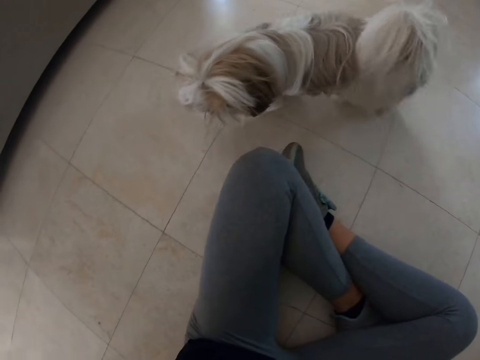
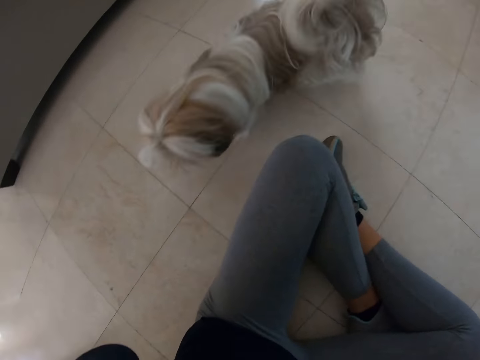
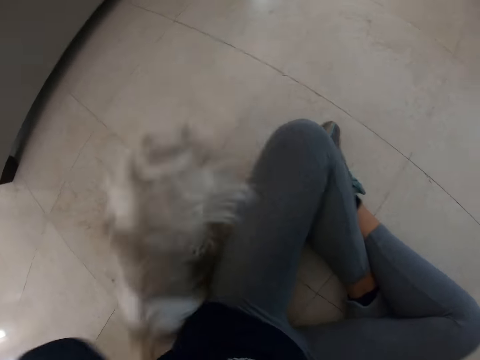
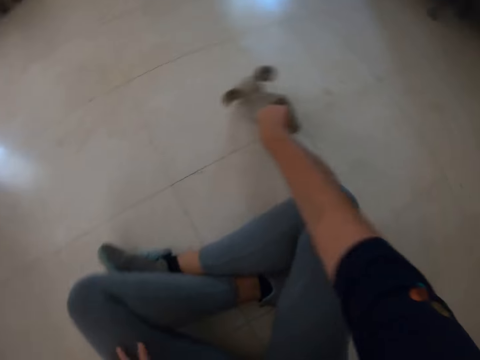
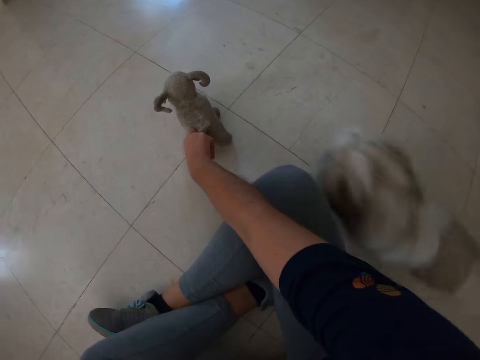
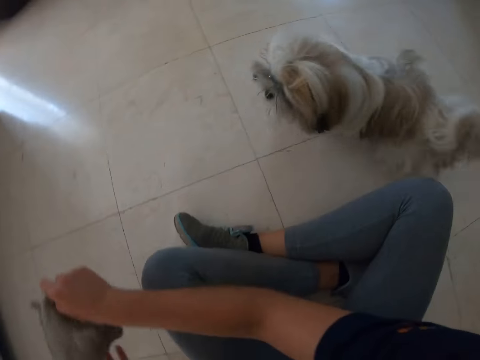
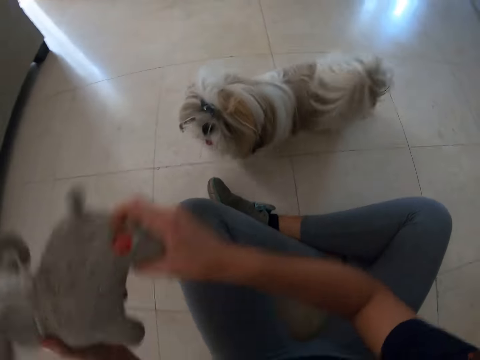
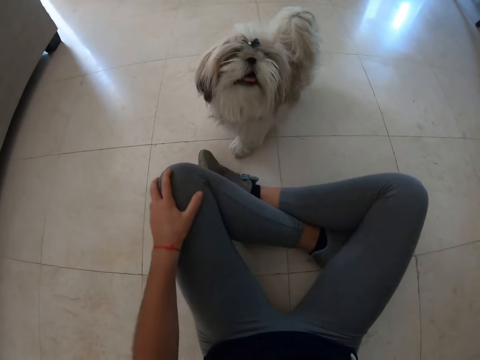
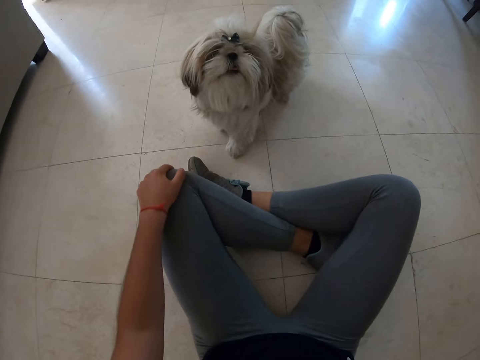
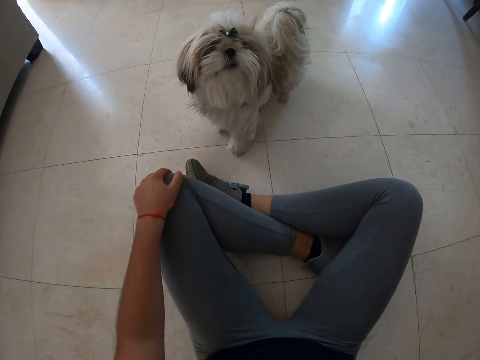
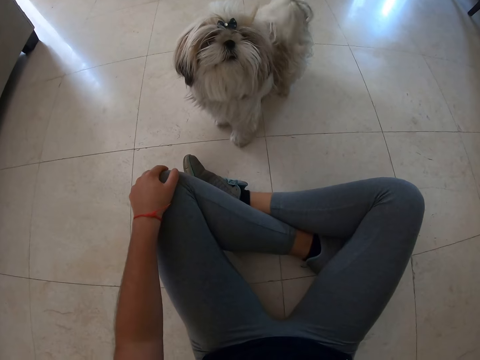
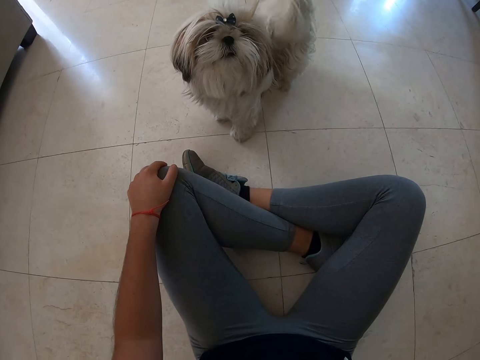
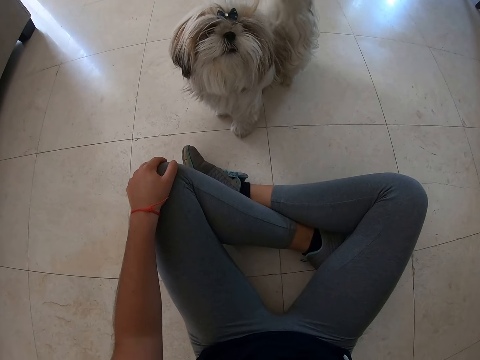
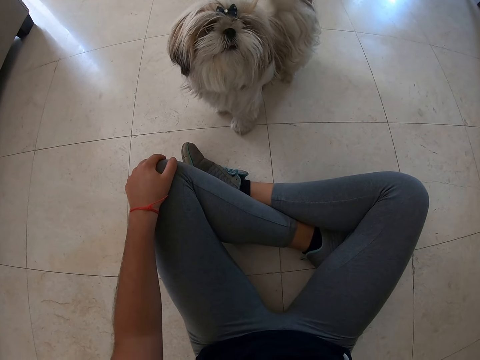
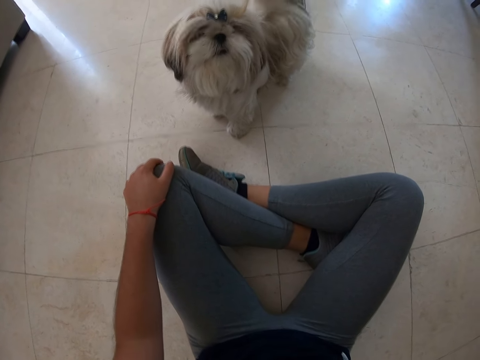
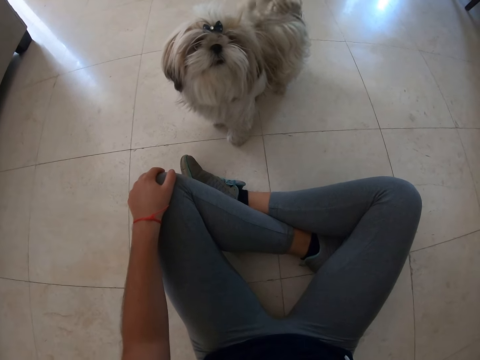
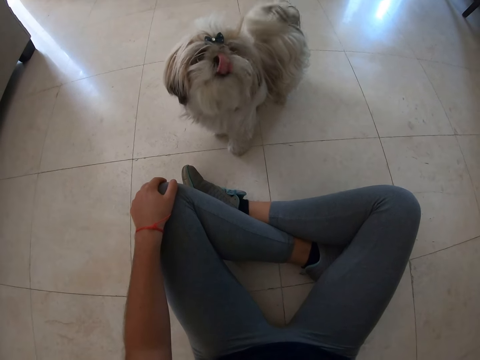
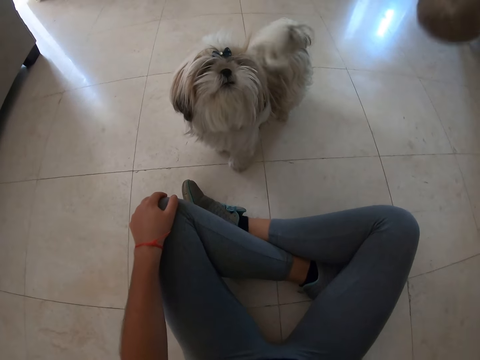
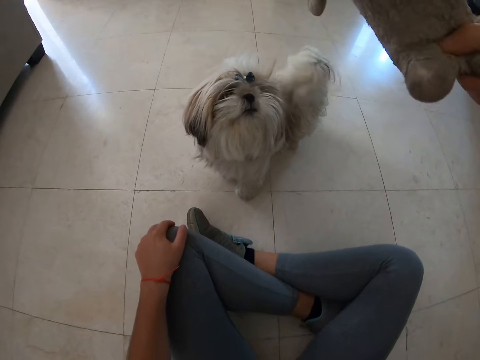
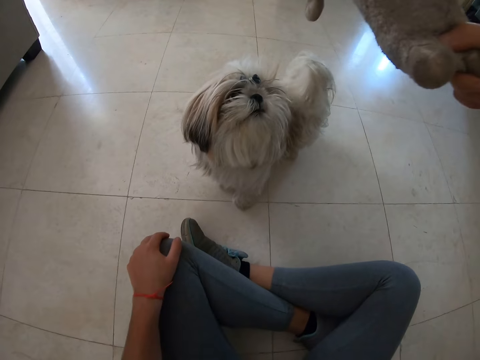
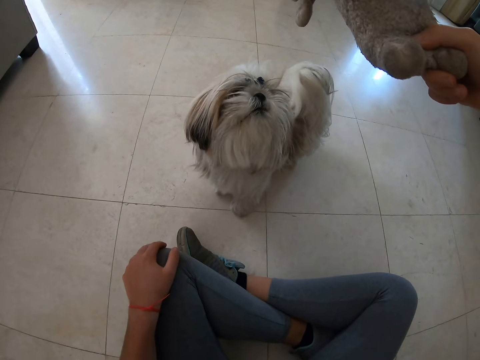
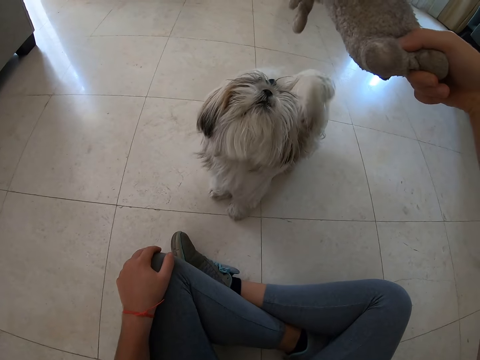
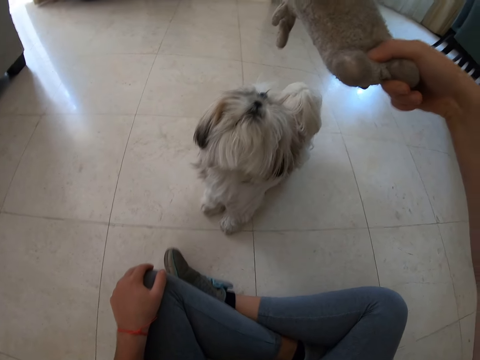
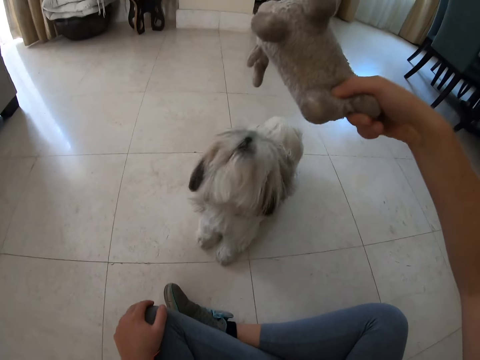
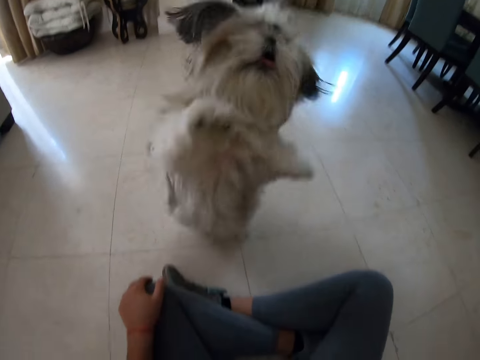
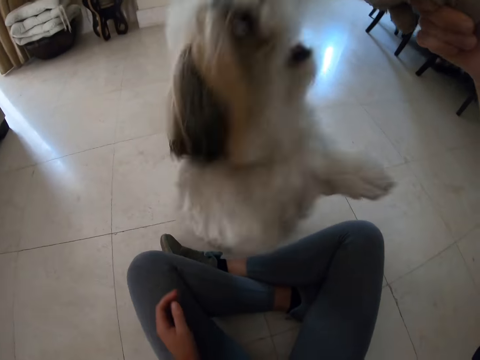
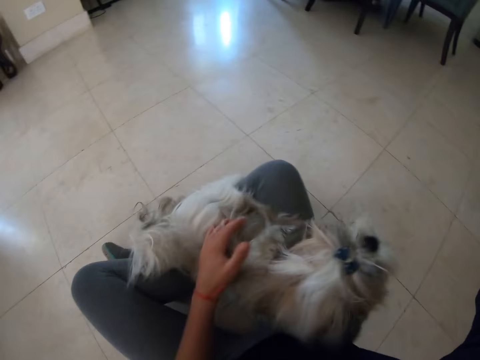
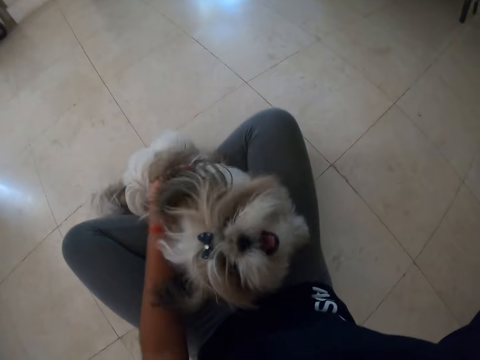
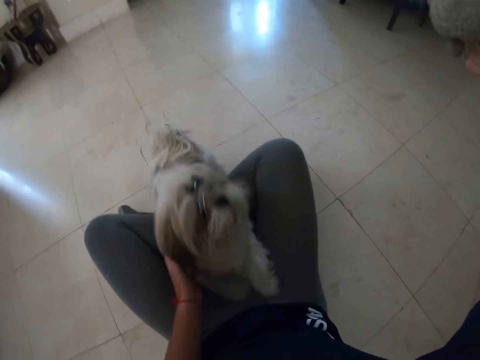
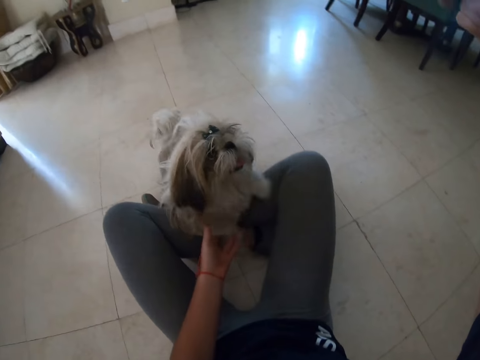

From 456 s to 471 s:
The camera wearer plays with the puppy.

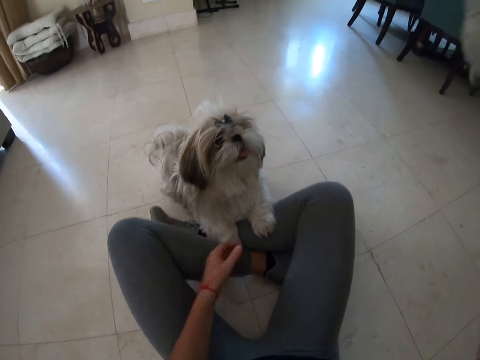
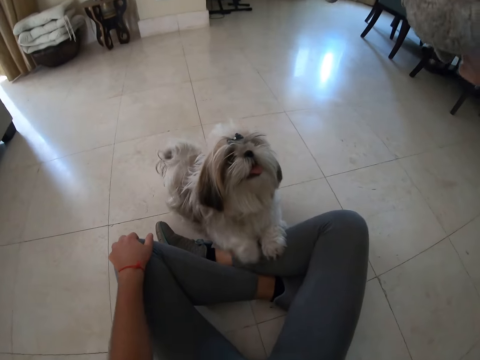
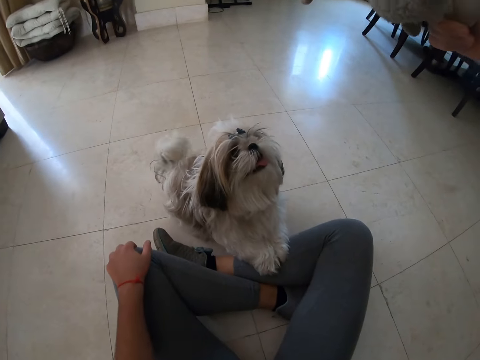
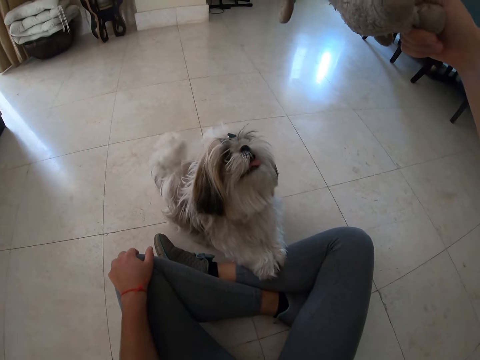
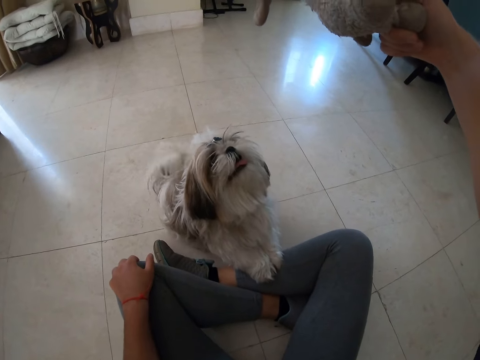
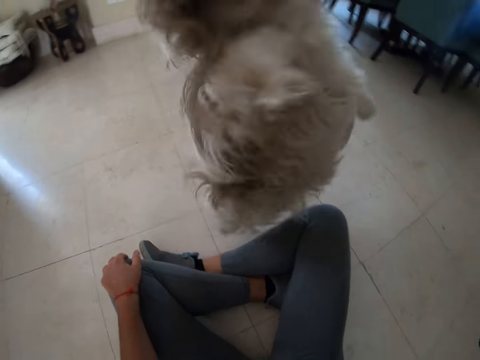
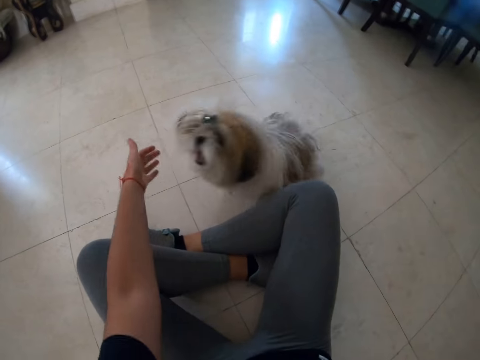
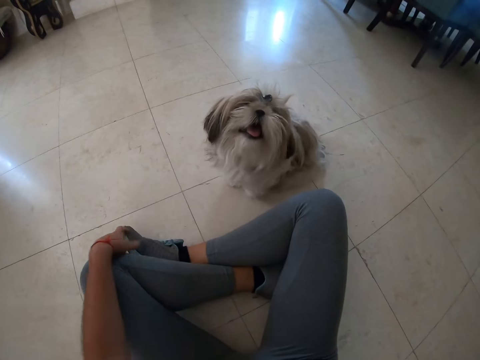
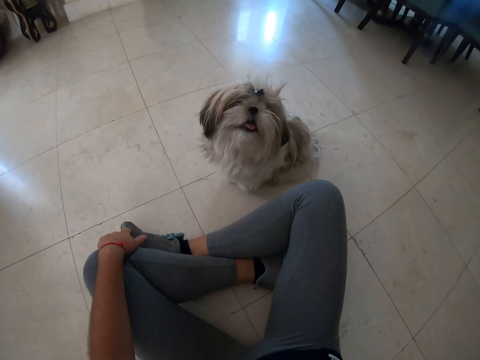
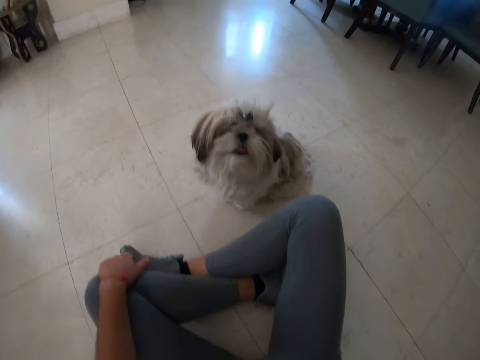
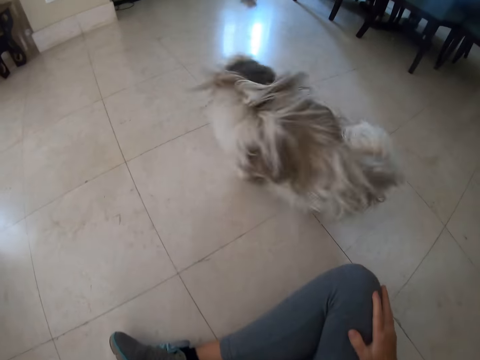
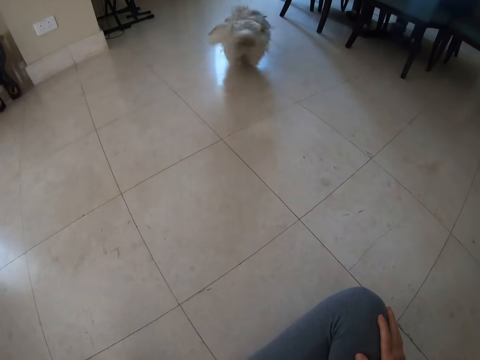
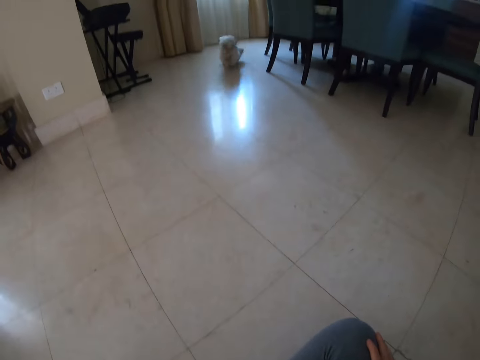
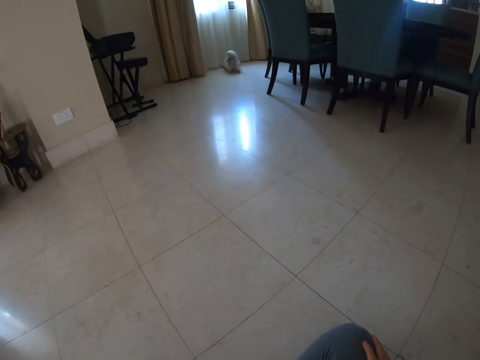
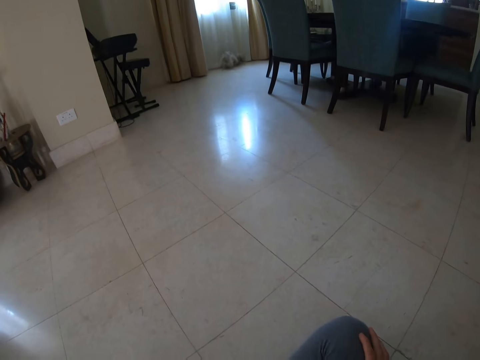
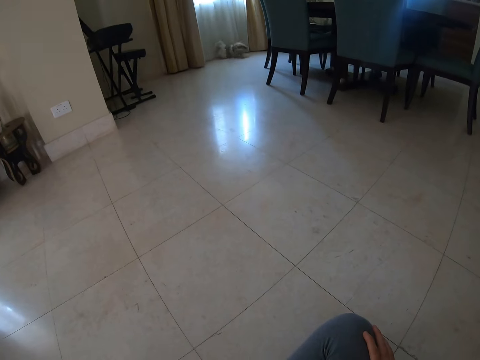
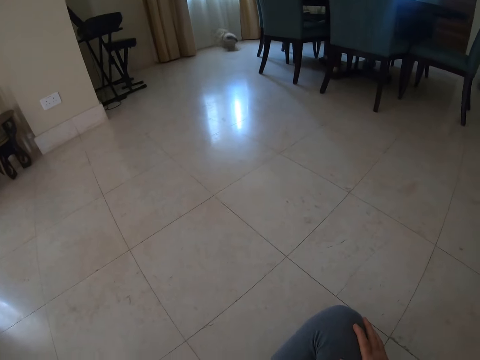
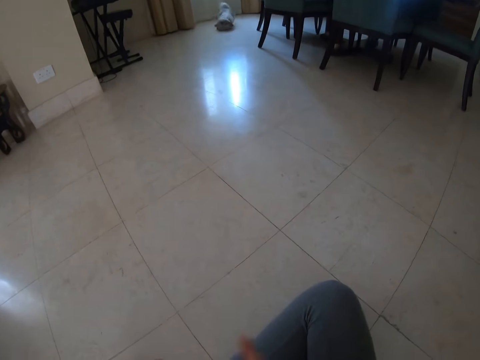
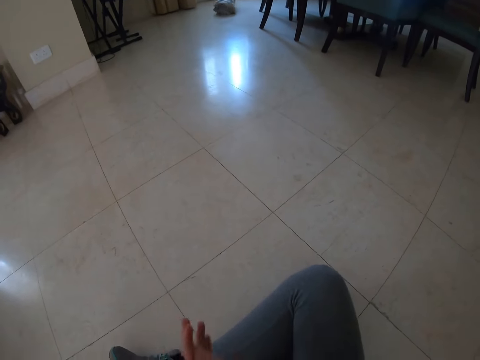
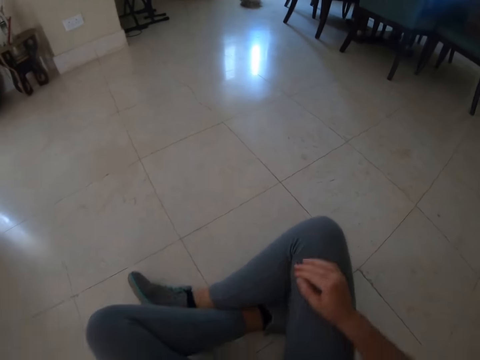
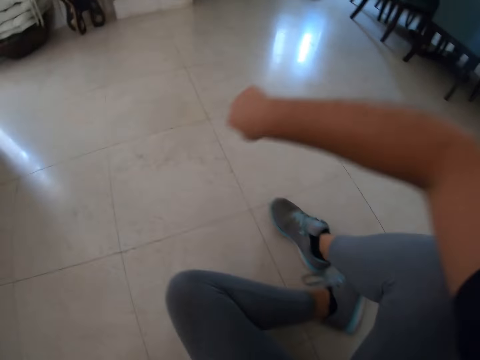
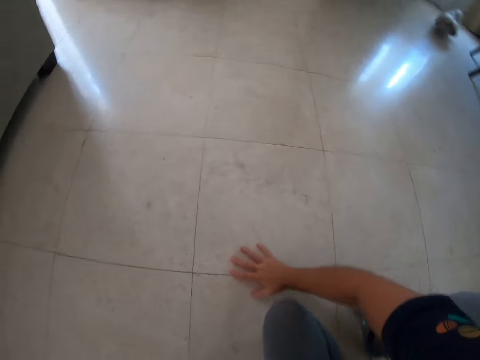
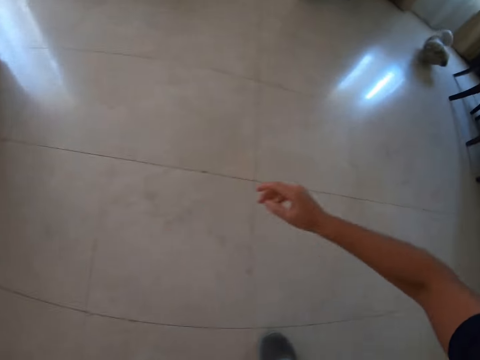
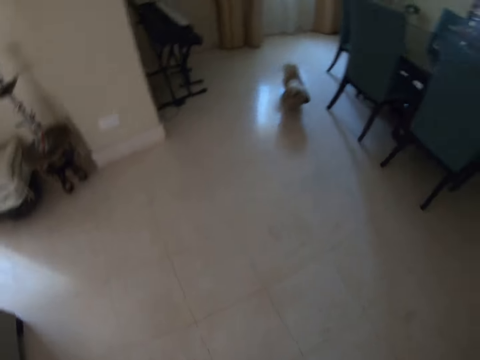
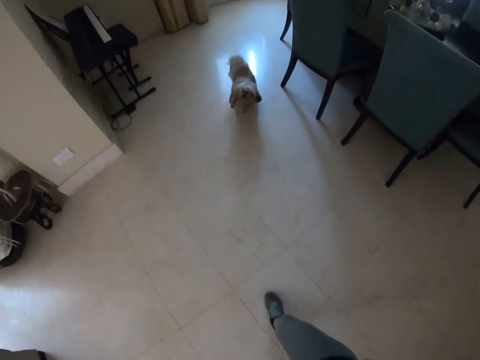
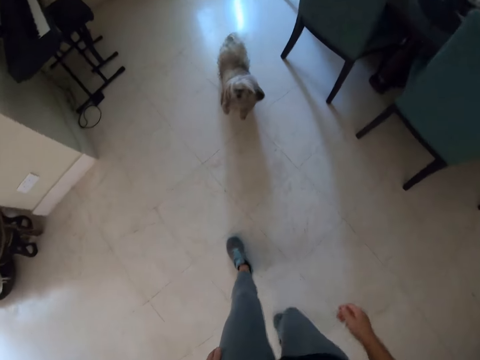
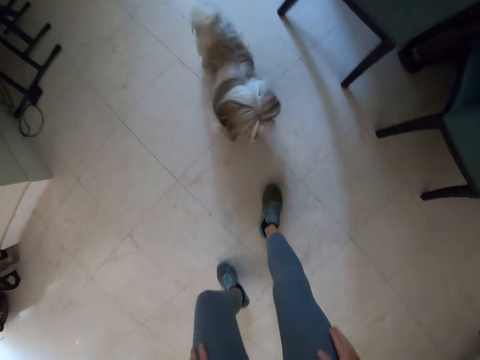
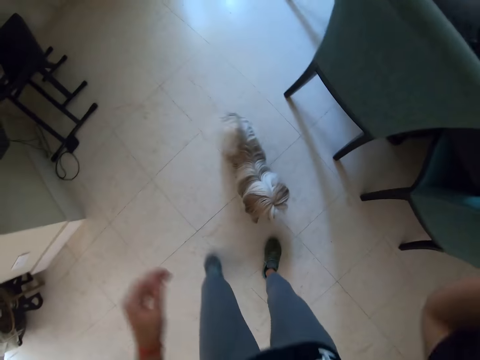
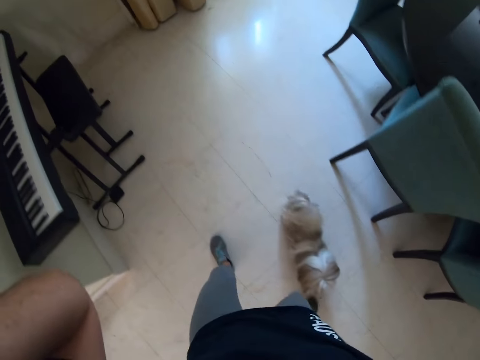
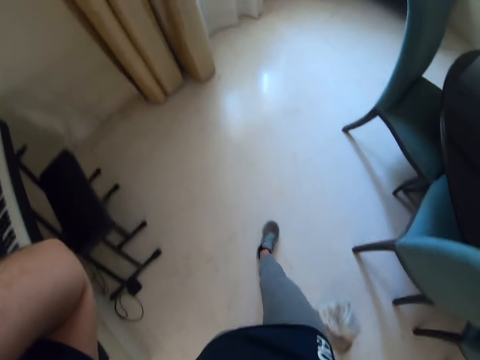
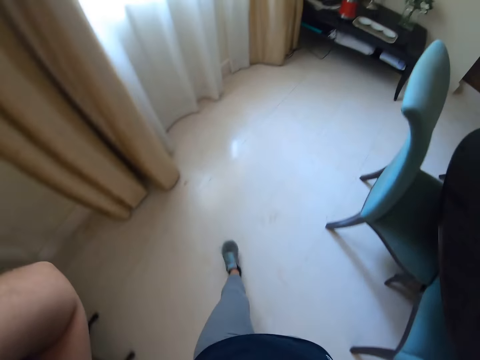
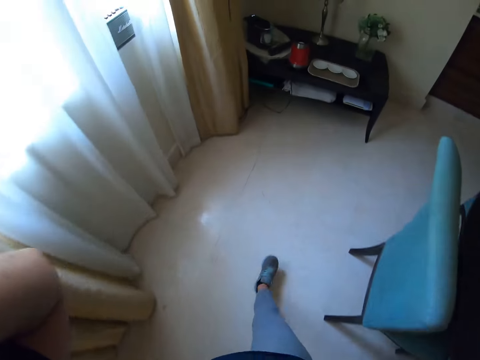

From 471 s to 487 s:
The camera wearer throws the toy far from the dog. They stand, walk around the house, and move towards the coffee table.
